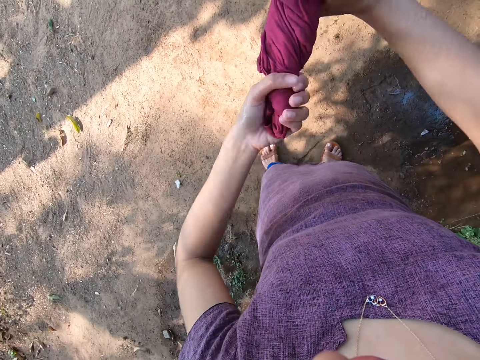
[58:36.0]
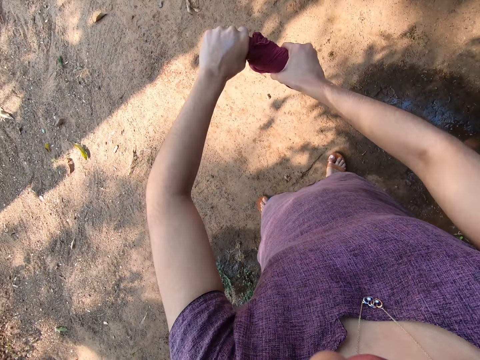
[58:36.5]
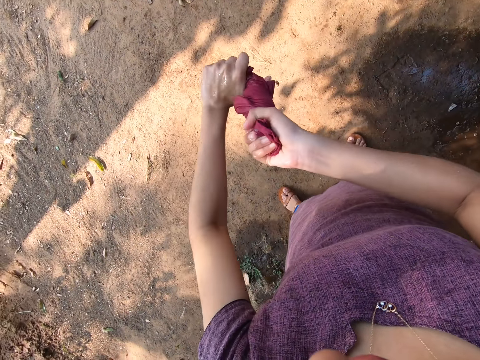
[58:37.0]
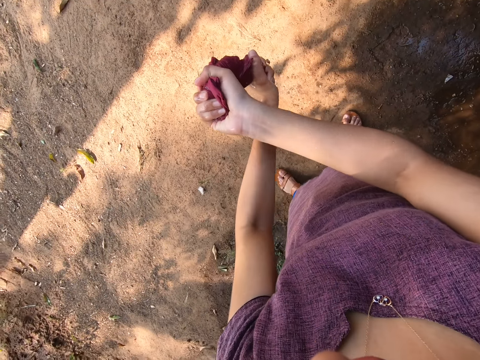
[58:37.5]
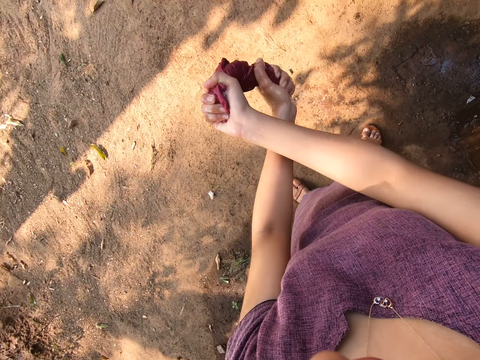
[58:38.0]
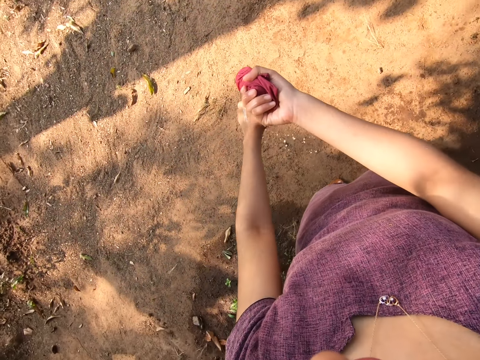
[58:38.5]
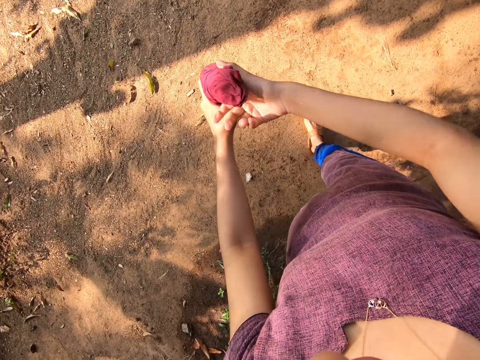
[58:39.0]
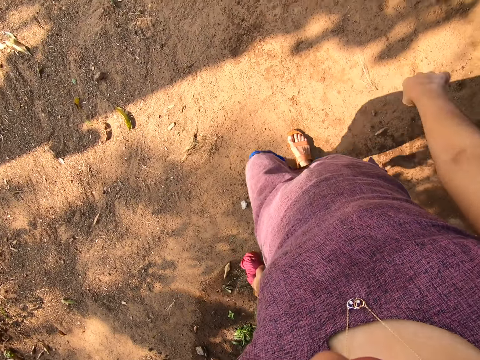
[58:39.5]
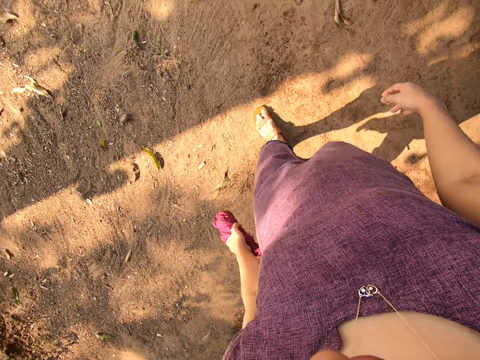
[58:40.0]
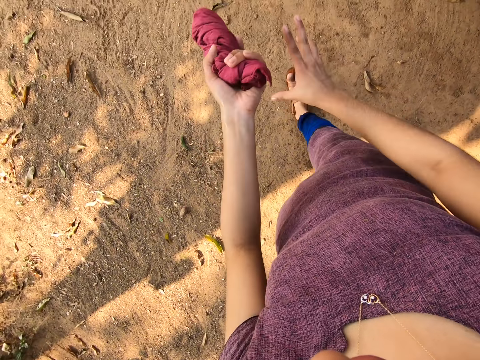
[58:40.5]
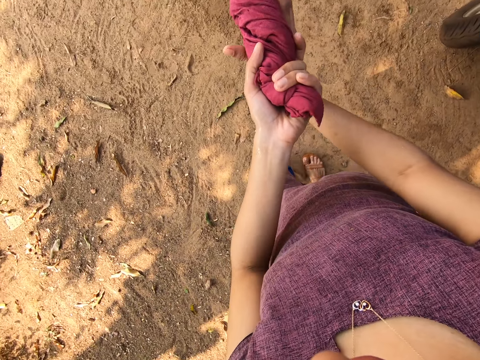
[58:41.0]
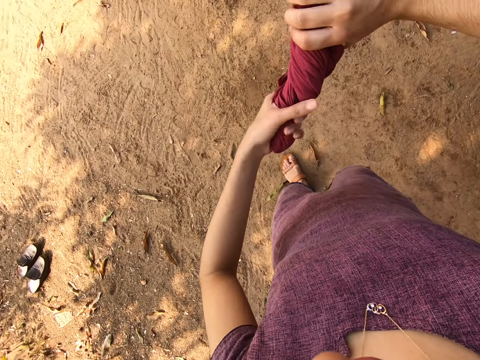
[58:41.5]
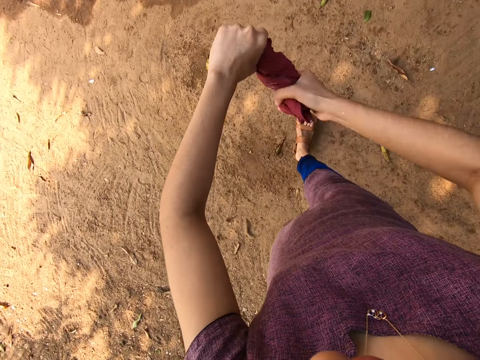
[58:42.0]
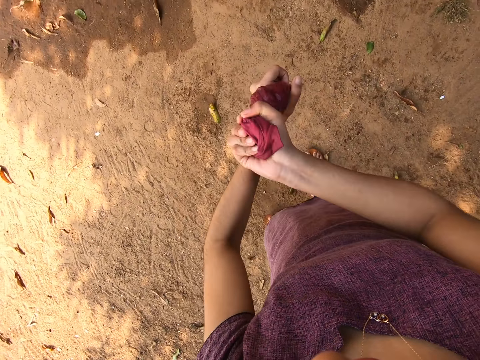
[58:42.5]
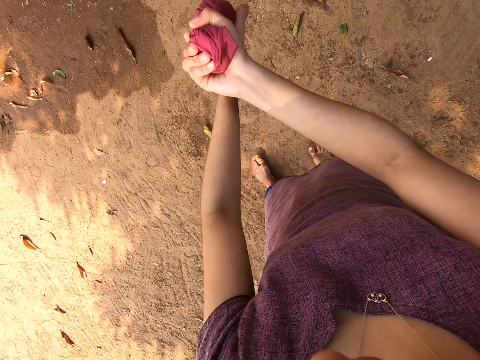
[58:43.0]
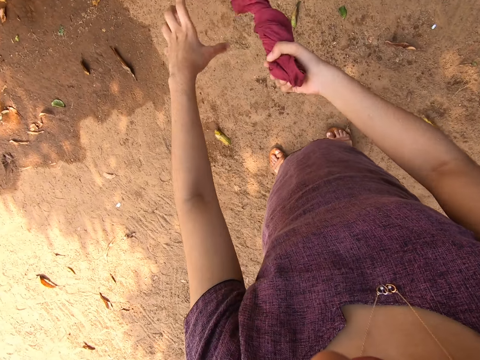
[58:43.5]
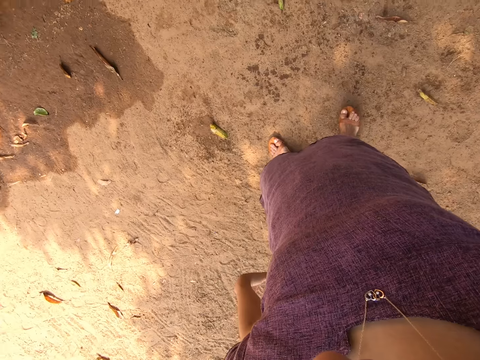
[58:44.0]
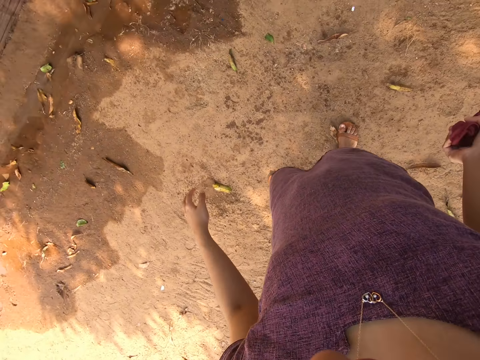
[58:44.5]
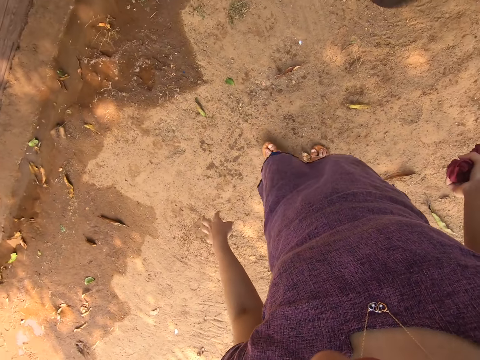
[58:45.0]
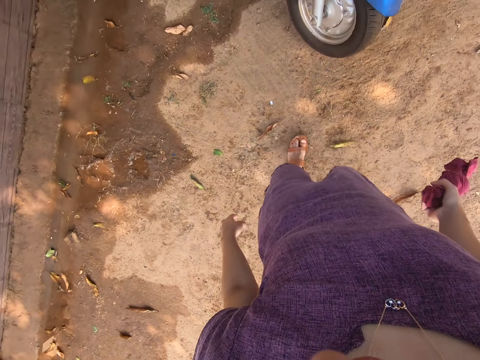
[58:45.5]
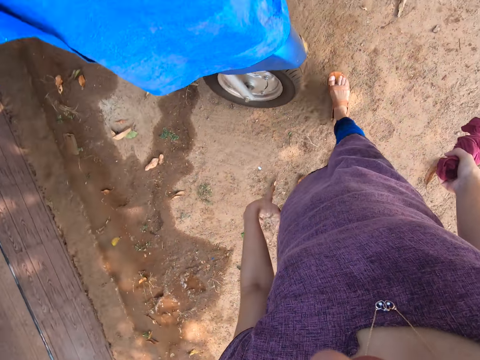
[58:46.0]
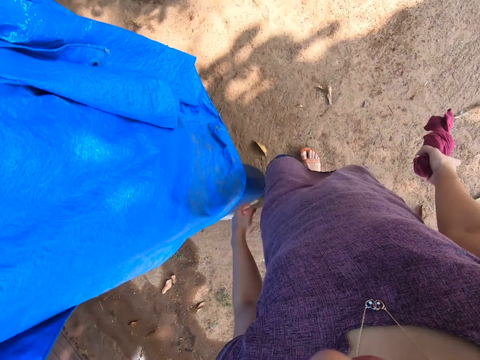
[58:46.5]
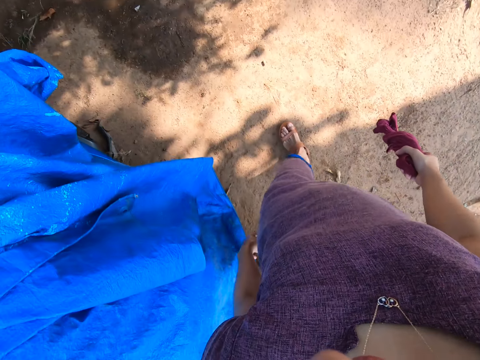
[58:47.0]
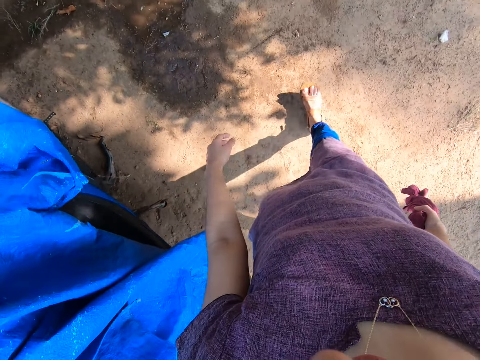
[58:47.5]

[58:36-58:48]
The camera wearer squeezes the rug.

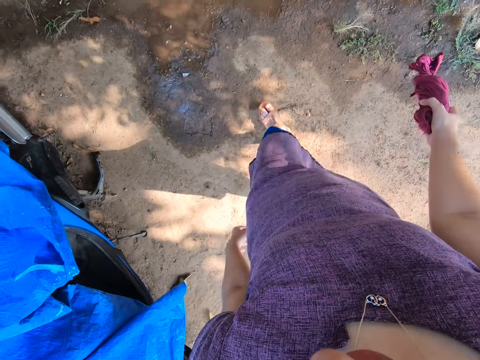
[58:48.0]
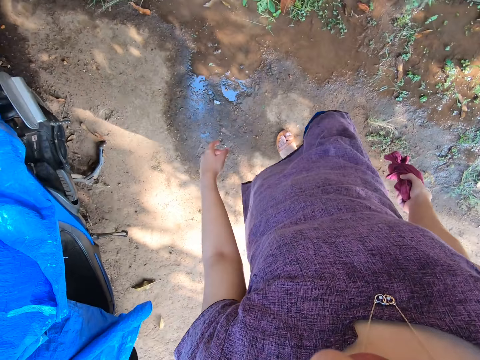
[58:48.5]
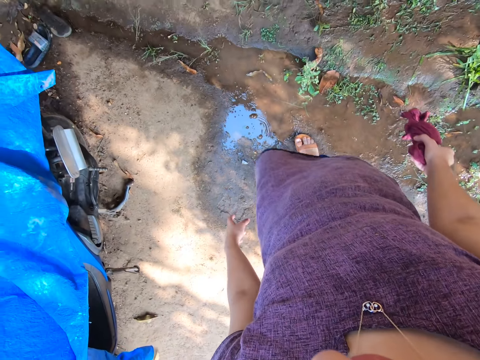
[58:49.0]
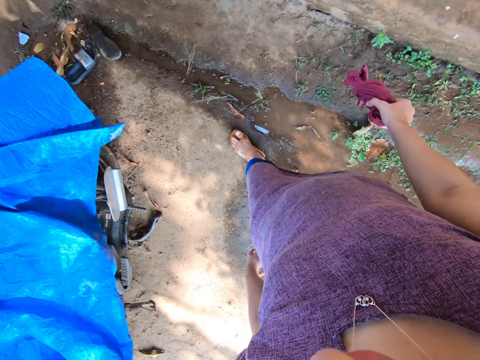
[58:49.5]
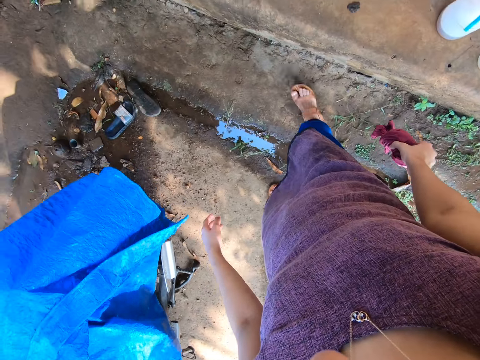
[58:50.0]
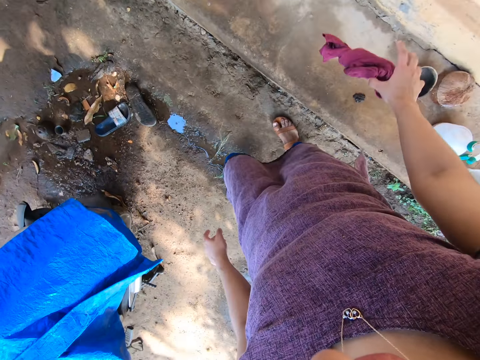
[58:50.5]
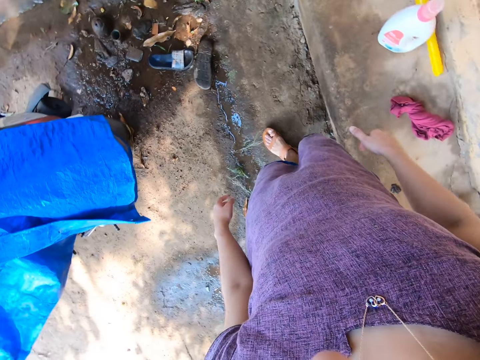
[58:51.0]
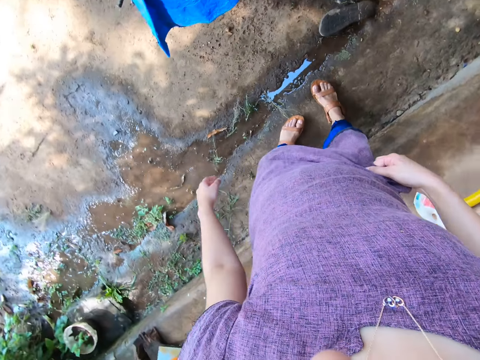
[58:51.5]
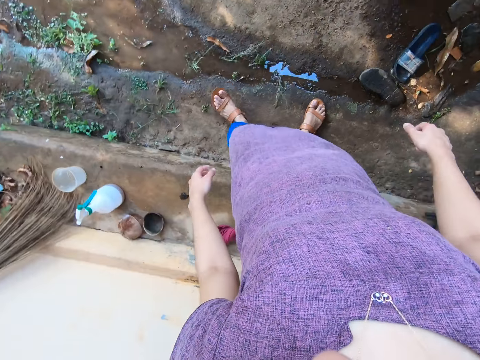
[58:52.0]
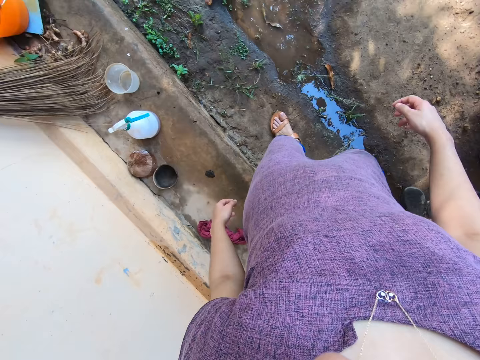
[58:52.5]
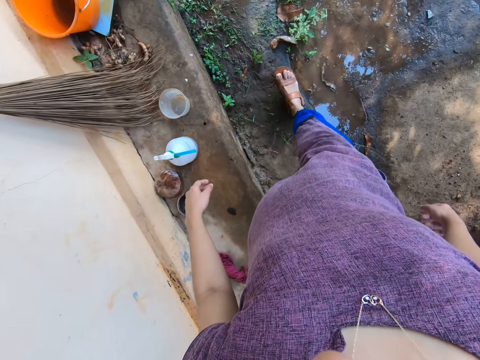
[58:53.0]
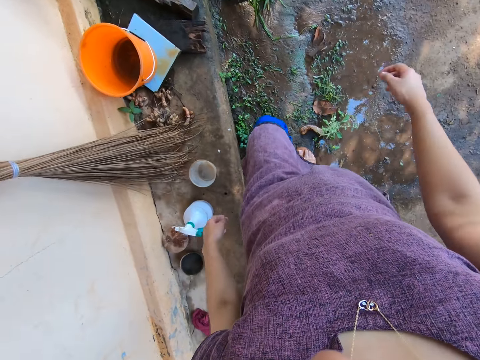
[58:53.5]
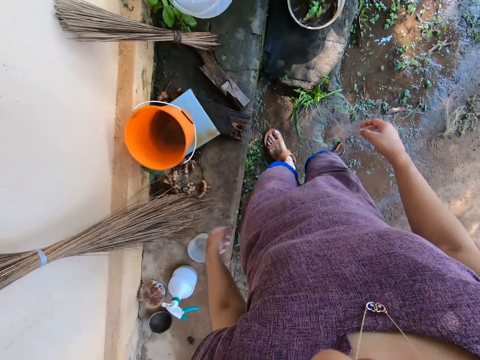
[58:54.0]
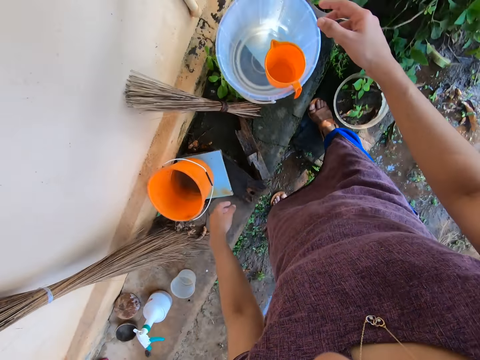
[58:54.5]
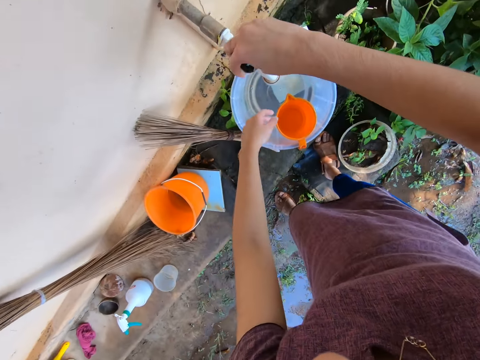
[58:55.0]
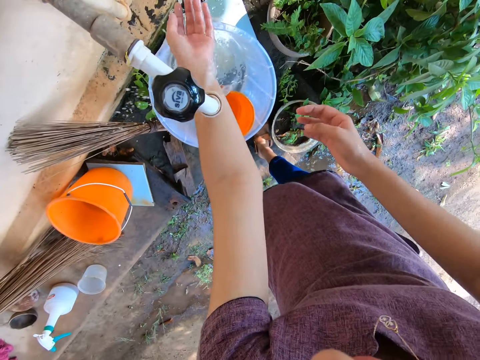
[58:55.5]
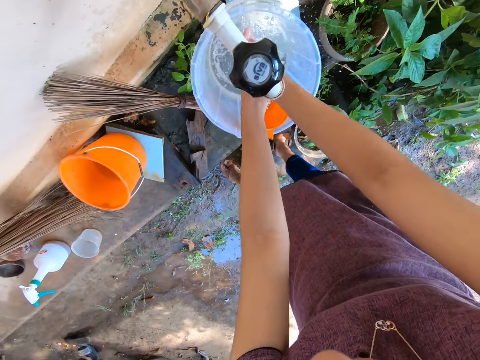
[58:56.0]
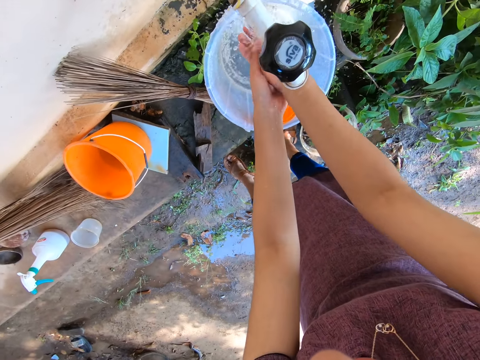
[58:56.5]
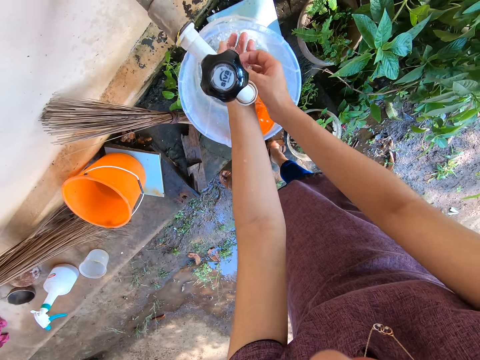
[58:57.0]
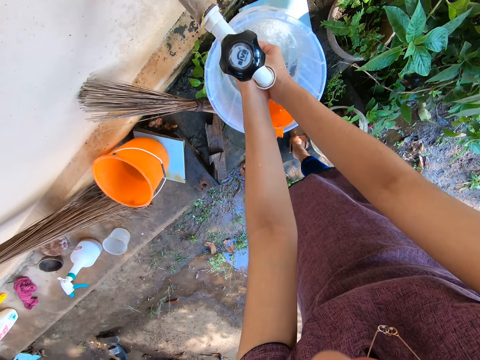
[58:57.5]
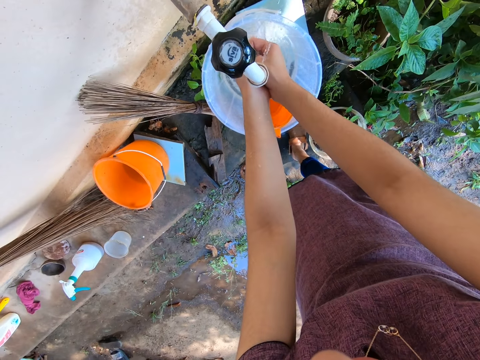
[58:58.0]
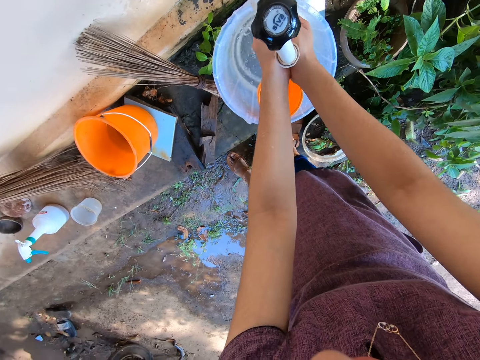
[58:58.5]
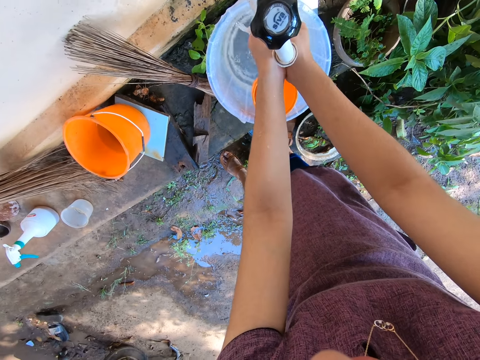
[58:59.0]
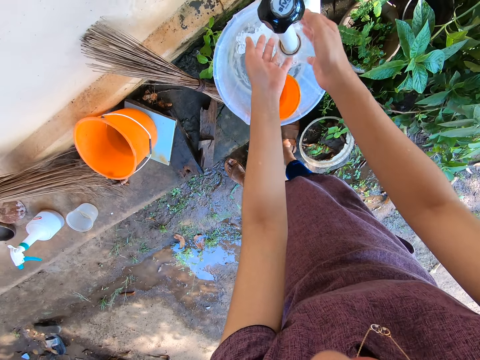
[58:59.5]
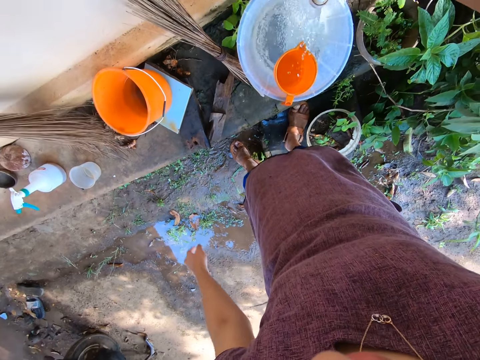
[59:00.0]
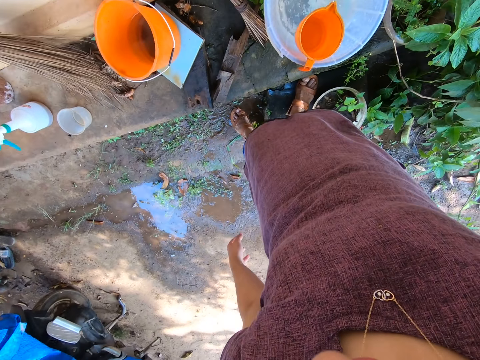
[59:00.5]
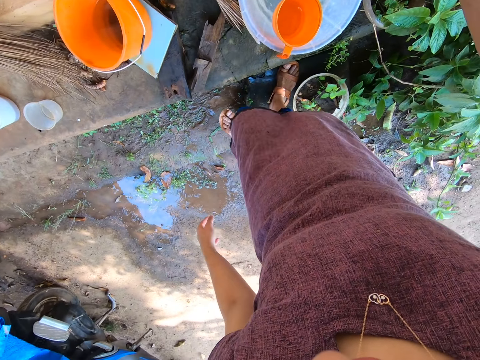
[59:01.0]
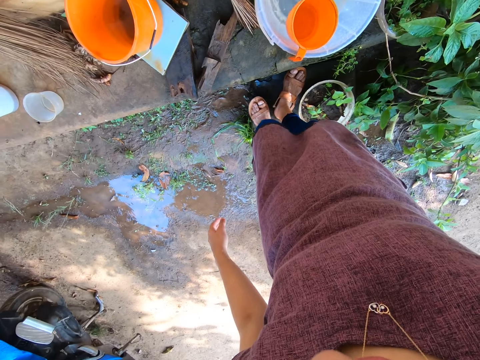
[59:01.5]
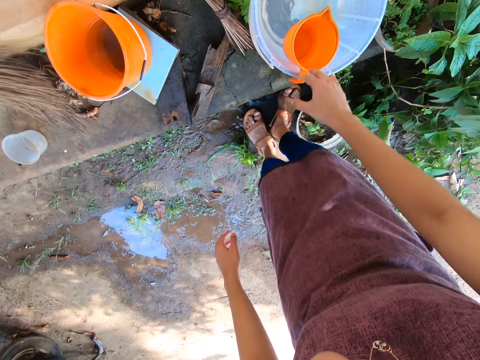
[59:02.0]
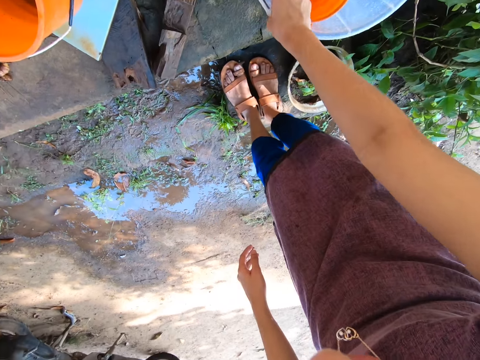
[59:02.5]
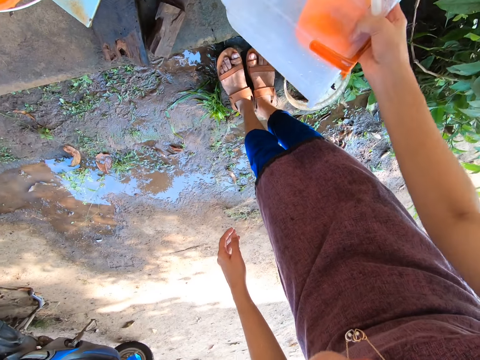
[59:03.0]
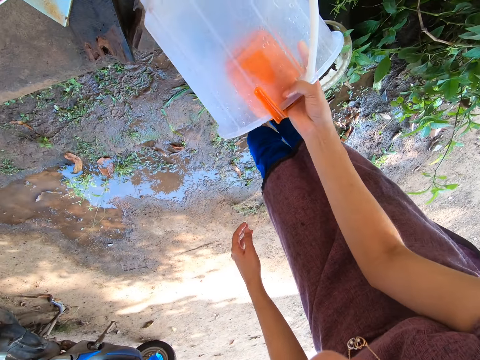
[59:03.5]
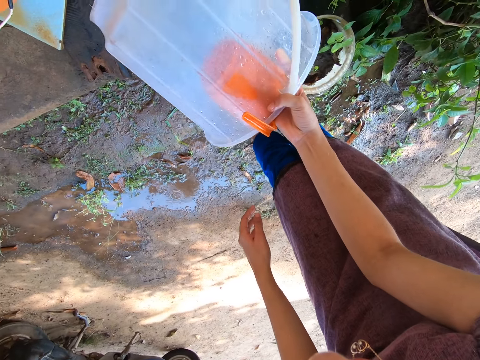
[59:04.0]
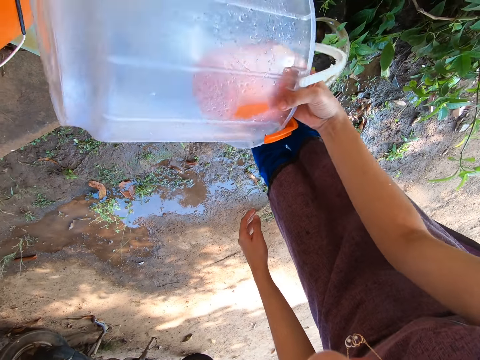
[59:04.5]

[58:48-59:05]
The camera wearer drops the cloth in her right hand on the floor. She opens a tap with her right hand. She washes her hands with the water from the tap. She closes the tap with her right hand. She carries a bucket of water from the floor with her right hand. She pours the water in the bucket in her right hand on her legs and on the ground.
